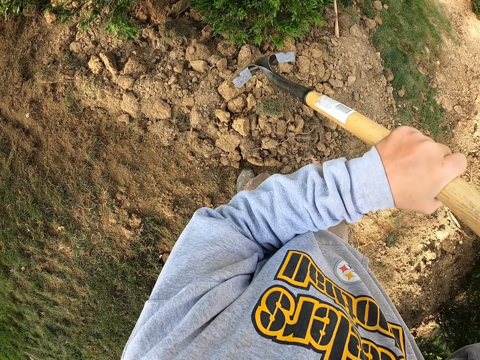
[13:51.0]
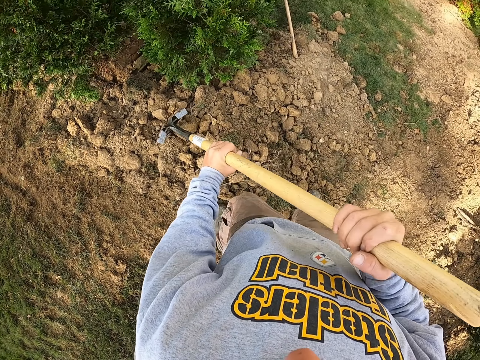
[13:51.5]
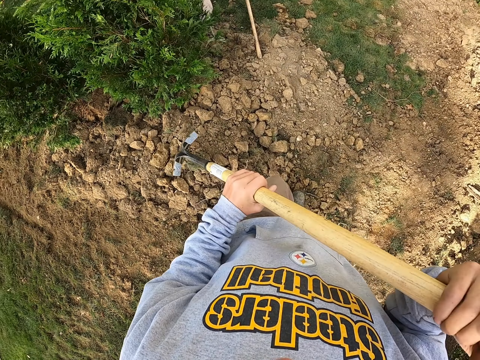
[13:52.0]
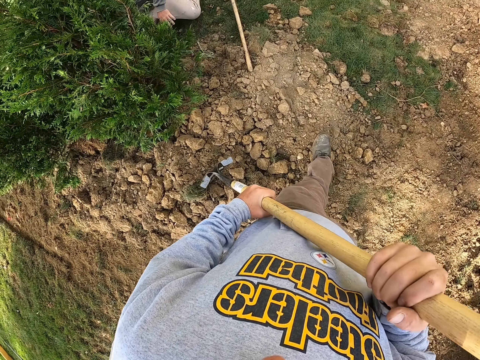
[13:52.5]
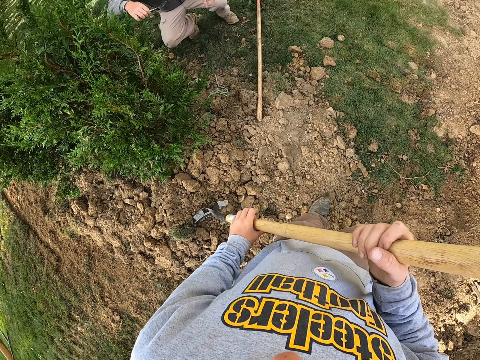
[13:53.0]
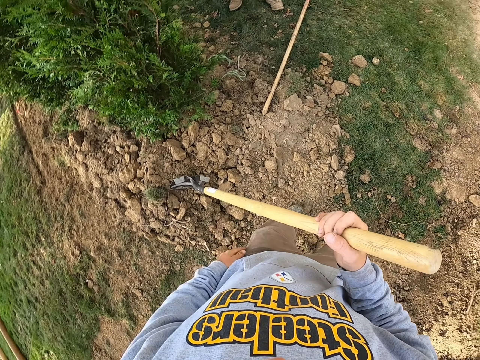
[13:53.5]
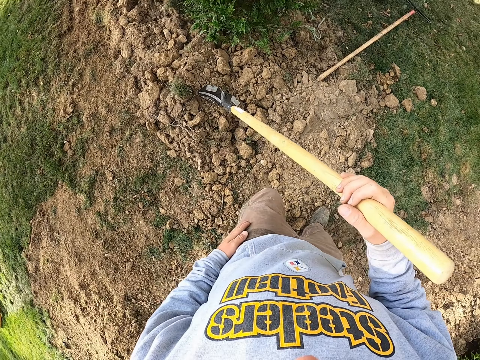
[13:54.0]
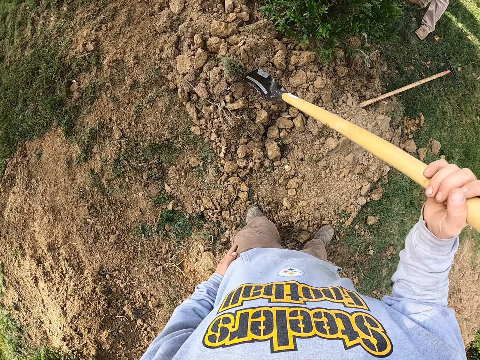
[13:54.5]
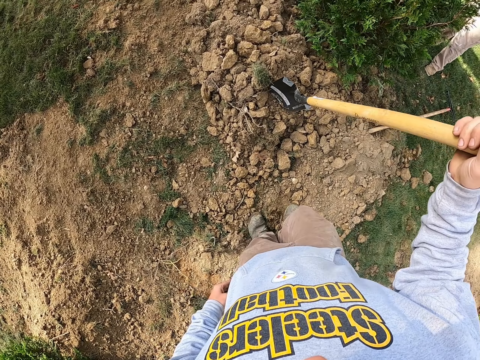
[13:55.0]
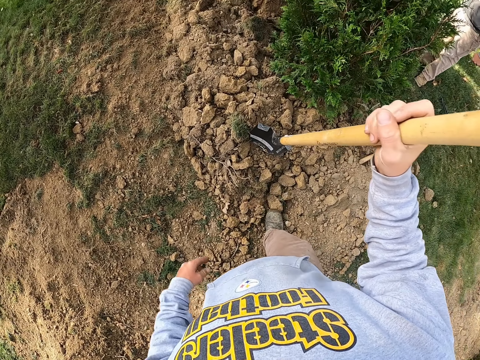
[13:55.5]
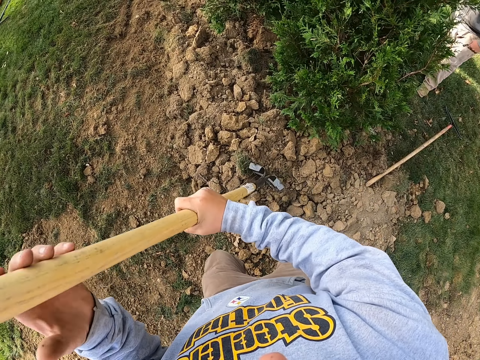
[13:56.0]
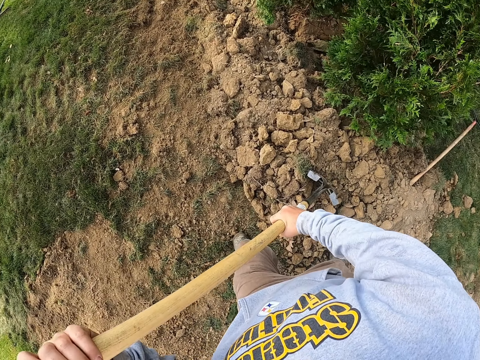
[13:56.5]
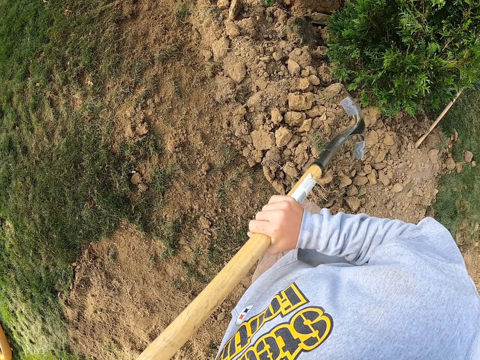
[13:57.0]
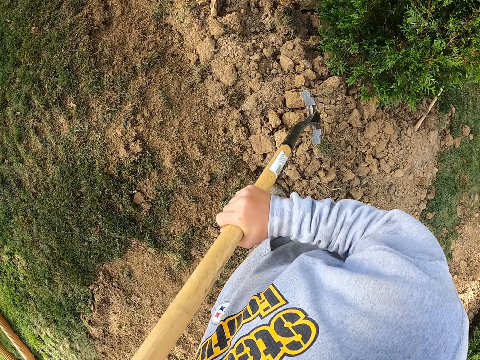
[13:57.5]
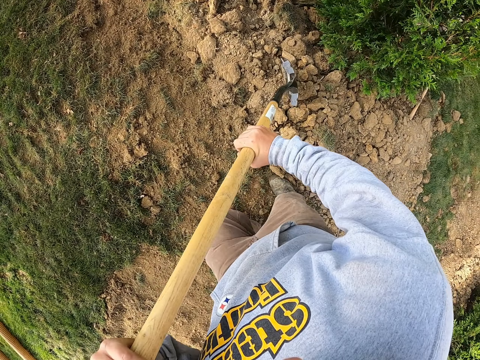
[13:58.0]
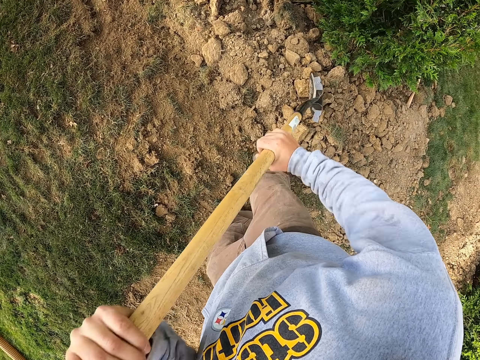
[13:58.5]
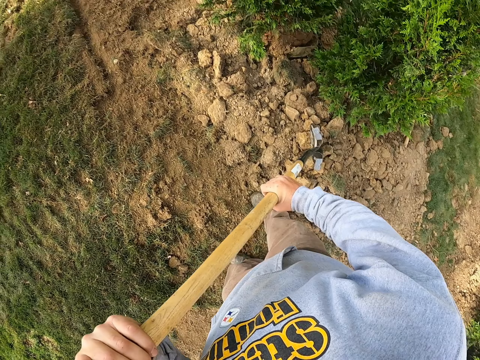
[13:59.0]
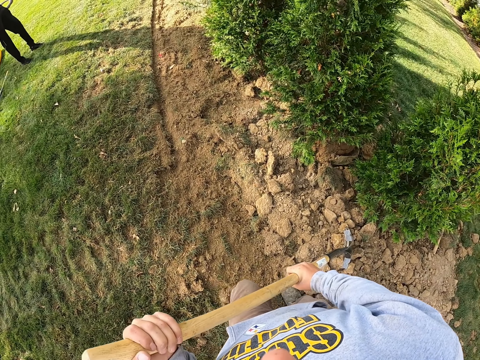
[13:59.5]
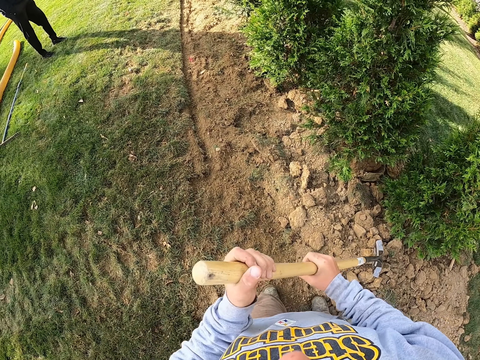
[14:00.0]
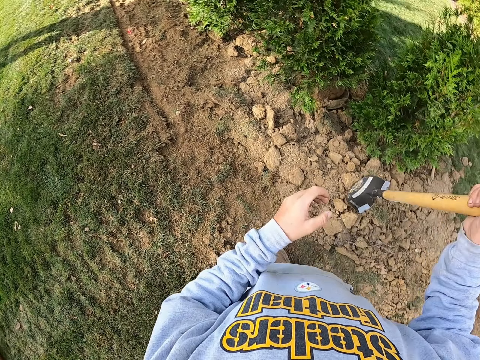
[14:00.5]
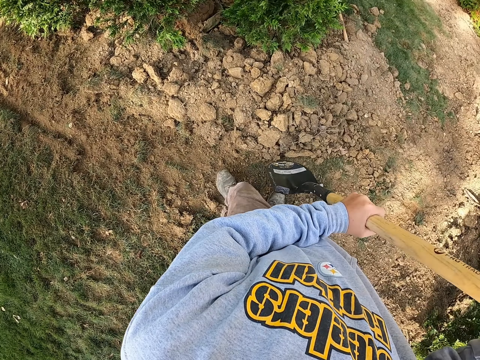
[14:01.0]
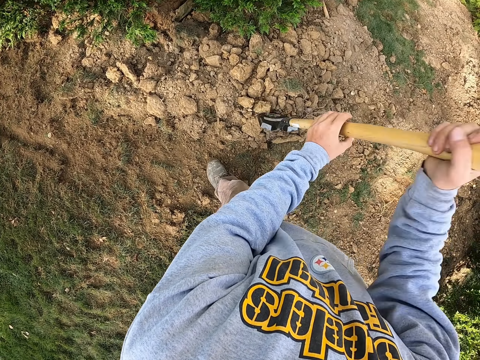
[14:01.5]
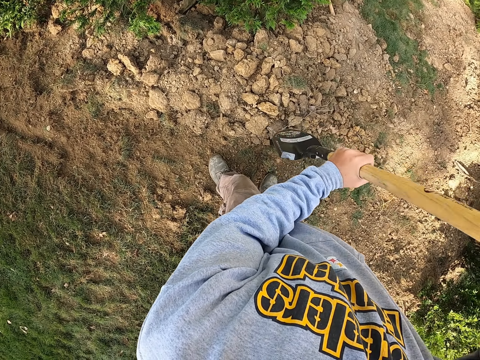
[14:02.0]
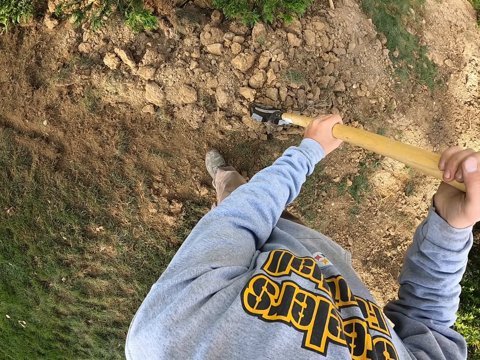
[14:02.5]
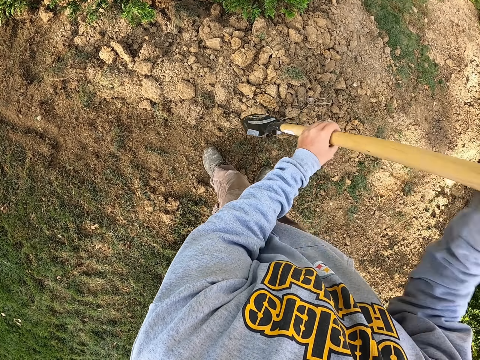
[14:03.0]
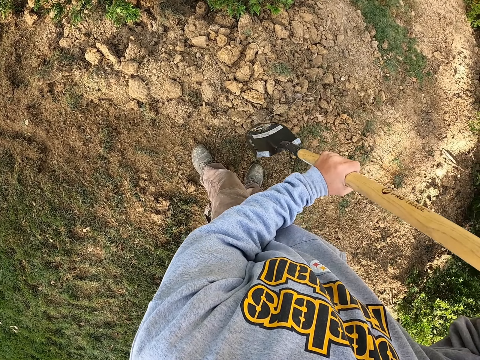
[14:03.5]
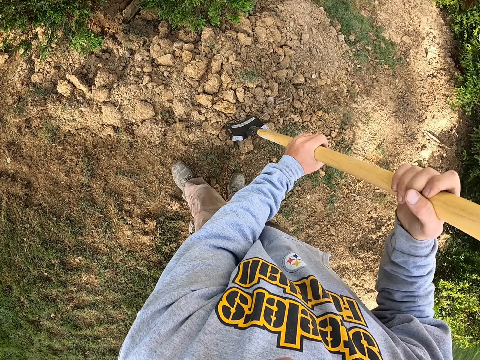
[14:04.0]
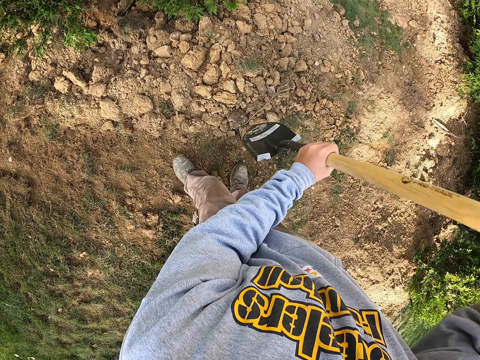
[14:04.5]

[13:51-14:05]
The camera wearer fixes something in the pocket.

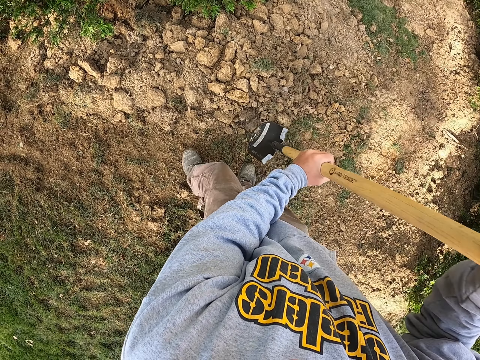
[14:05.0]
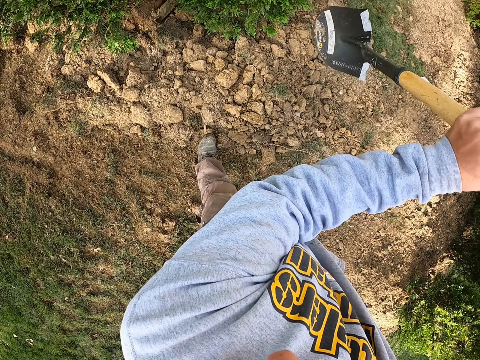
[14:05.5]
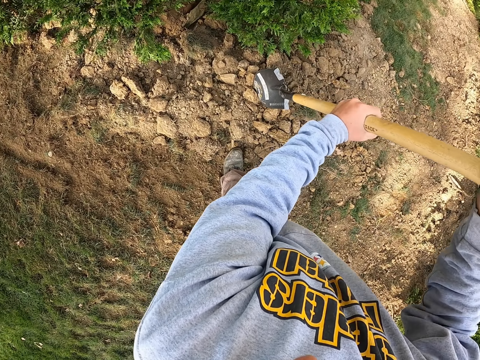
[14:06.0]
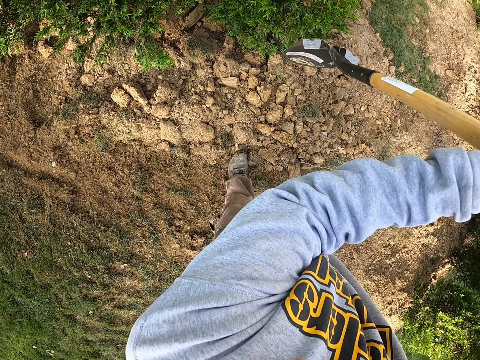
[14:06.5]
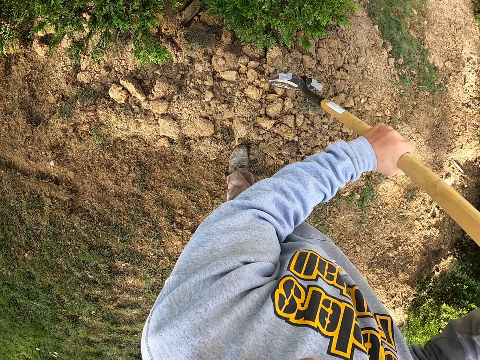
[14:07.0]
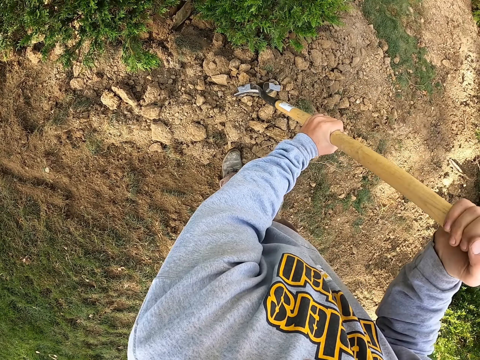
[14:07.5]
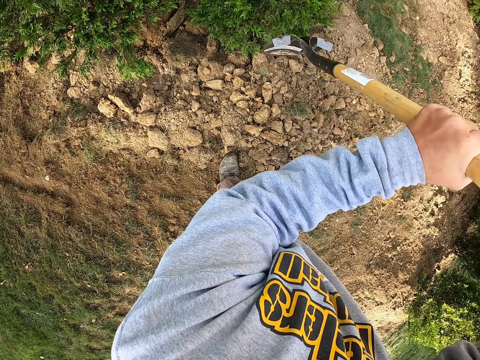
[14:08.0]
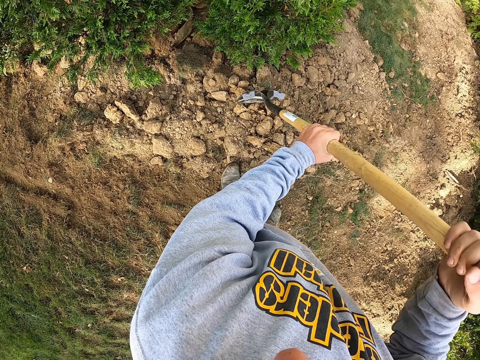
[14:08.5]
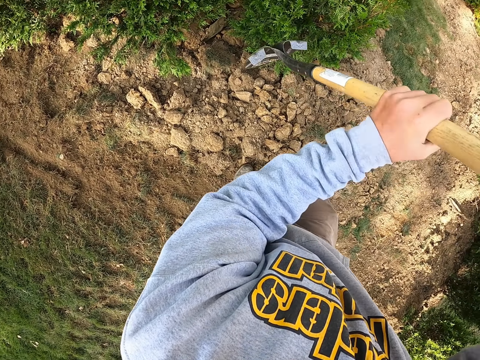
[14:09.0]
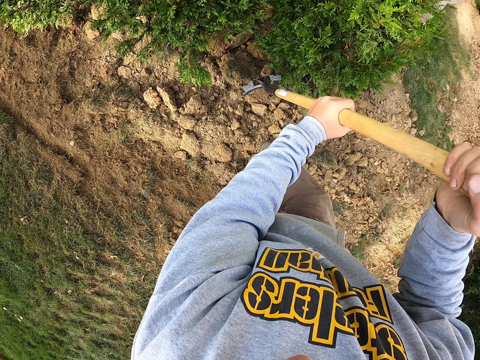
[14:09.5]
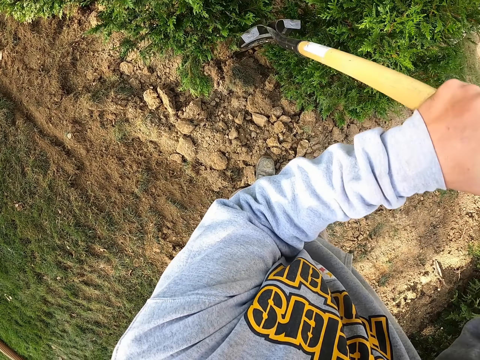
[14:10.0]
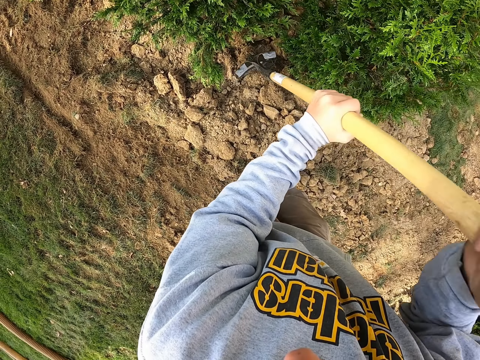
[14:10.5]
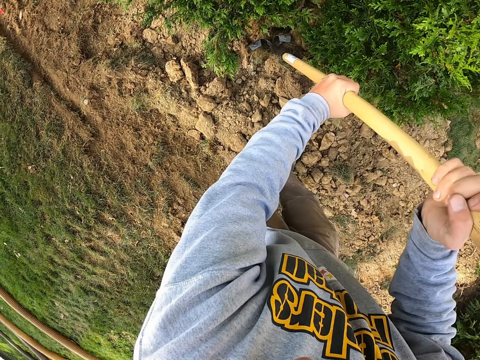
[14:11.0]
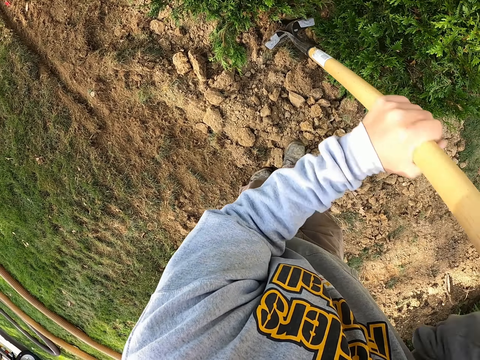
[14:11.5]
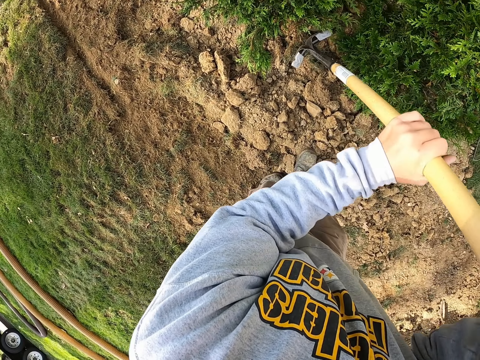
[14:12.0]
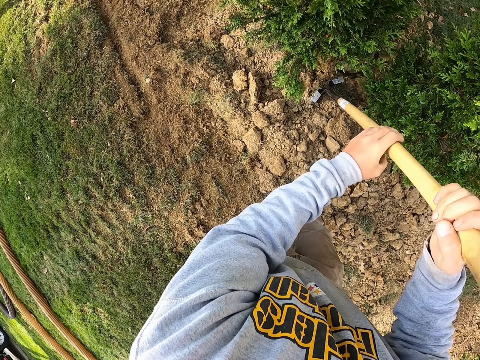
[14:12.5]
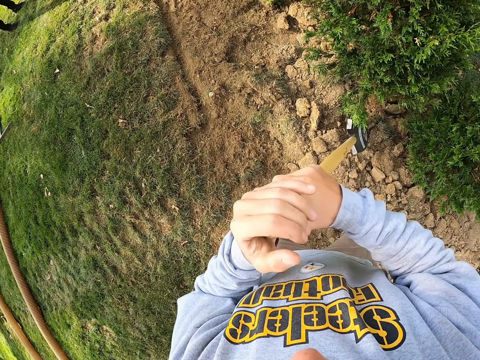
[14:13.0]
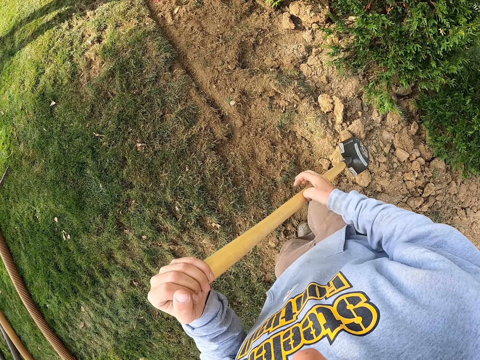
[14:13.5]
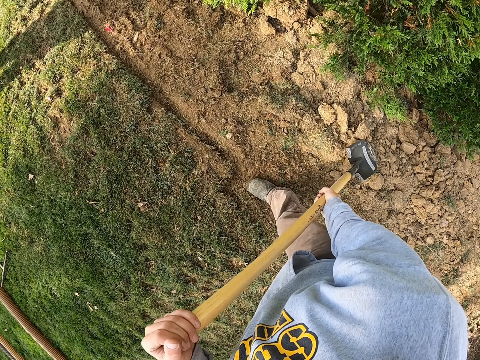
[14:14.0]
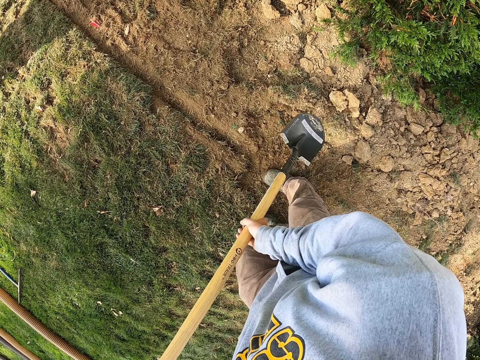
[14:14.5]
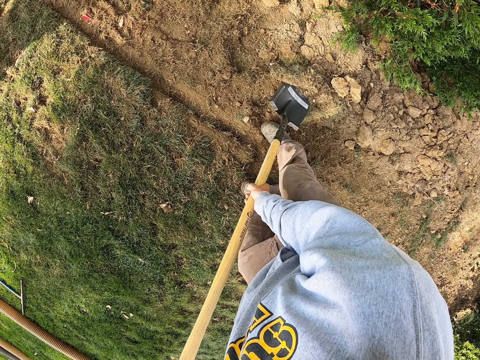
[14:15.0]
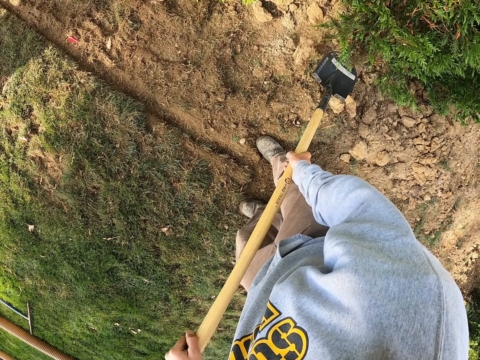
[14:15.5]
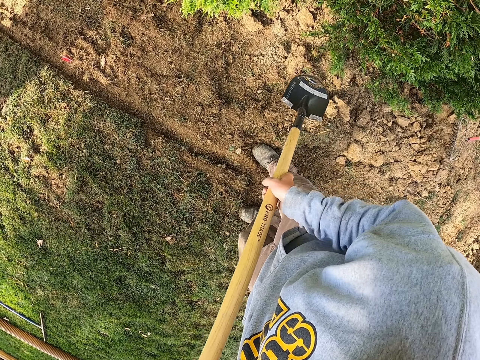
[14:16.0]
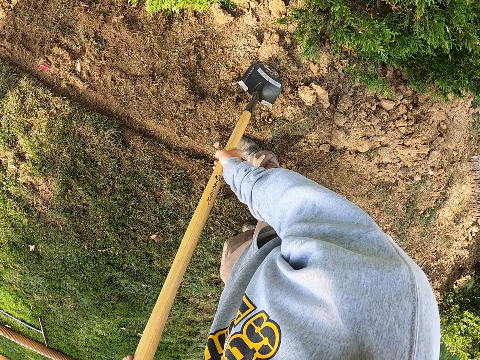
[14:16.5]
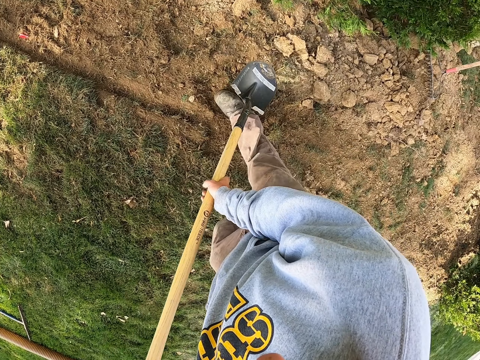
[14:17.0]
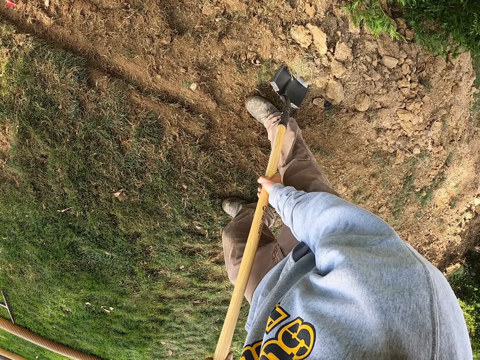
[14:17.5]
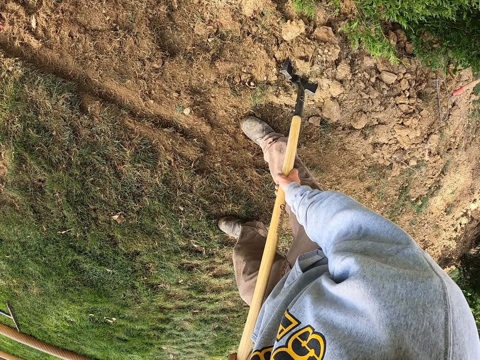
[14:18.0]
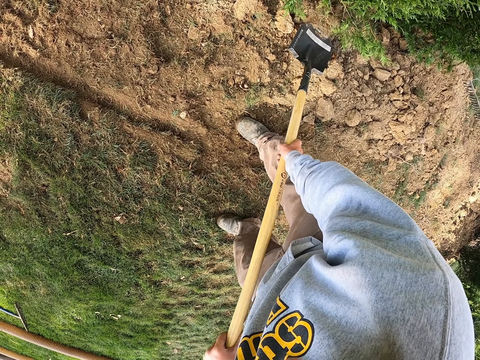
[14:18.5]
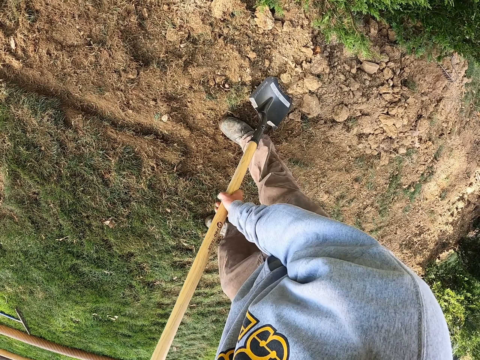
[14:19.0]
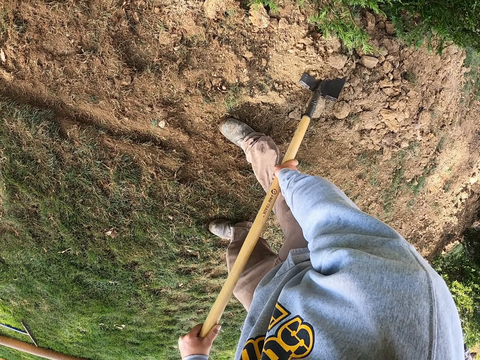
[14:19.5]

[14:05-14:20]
The camera wearer mounts soil over the homestead garden.
